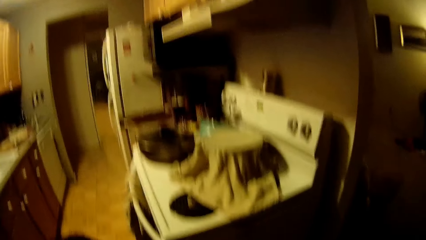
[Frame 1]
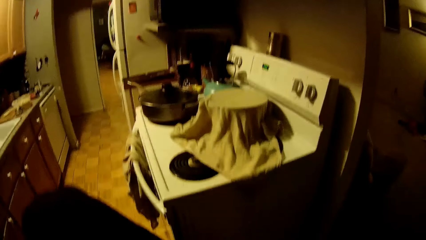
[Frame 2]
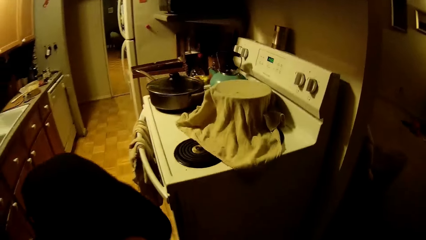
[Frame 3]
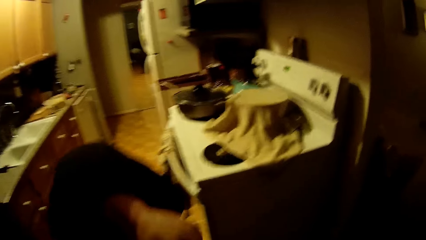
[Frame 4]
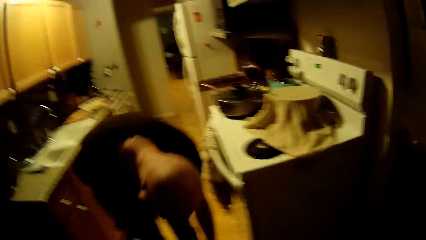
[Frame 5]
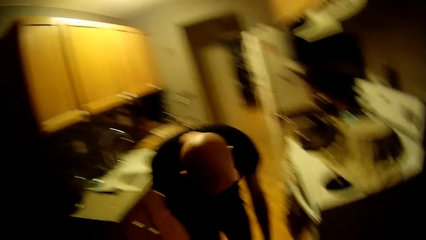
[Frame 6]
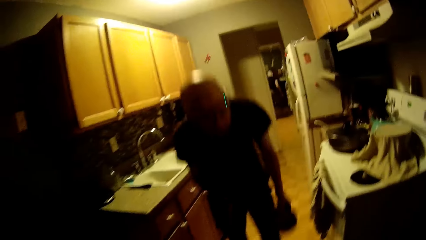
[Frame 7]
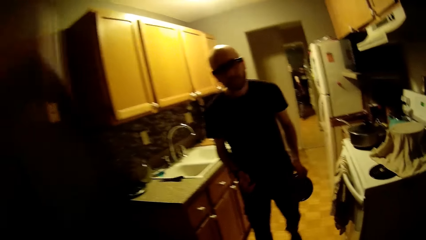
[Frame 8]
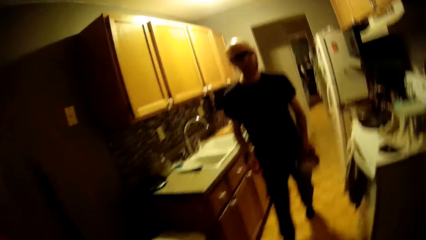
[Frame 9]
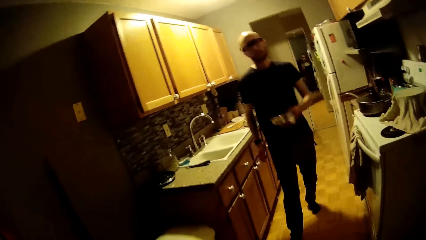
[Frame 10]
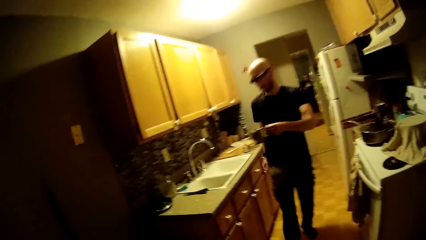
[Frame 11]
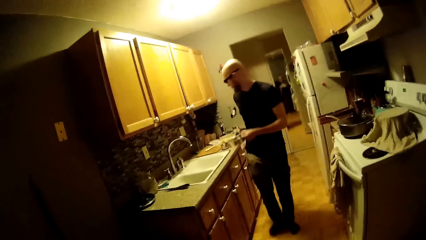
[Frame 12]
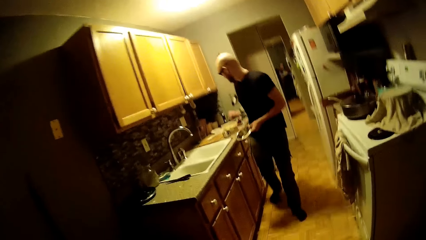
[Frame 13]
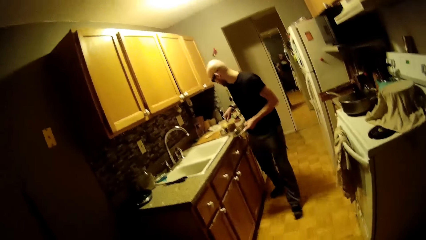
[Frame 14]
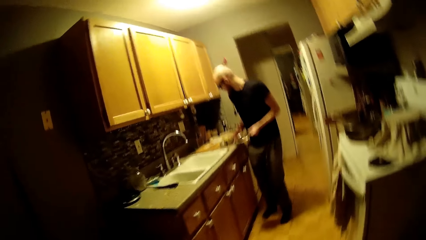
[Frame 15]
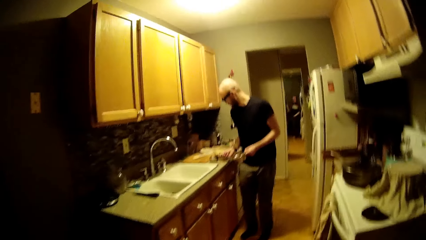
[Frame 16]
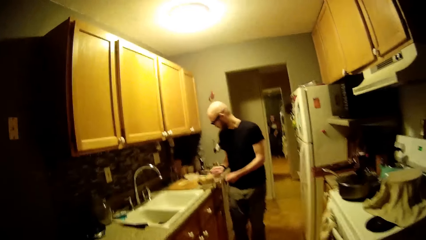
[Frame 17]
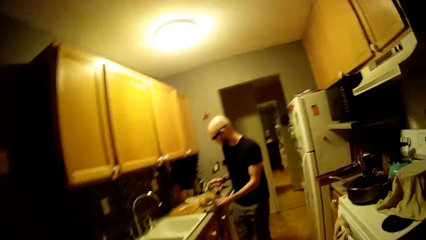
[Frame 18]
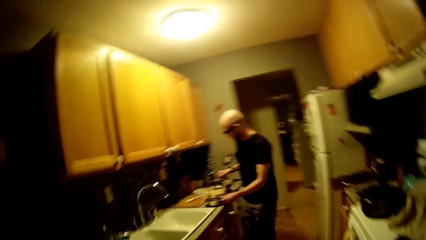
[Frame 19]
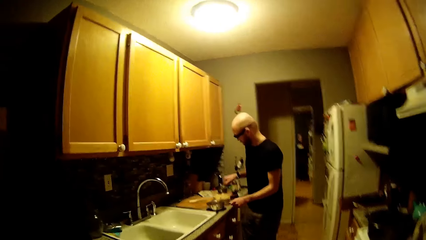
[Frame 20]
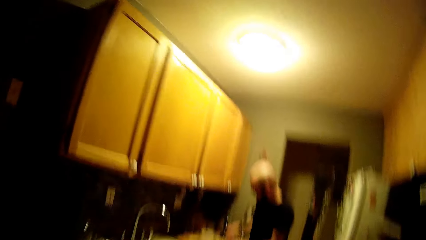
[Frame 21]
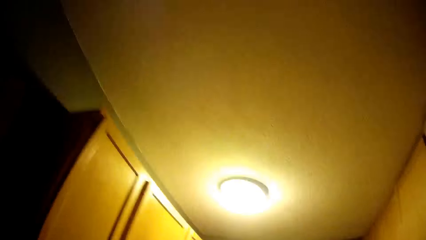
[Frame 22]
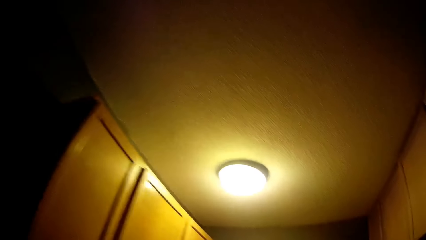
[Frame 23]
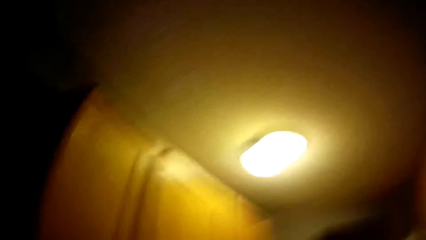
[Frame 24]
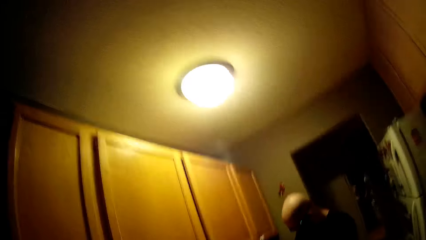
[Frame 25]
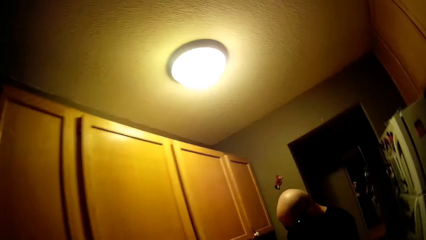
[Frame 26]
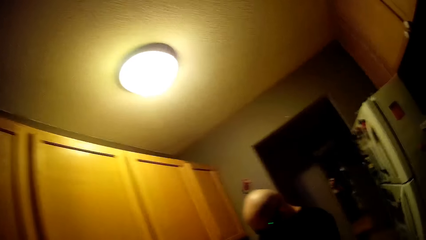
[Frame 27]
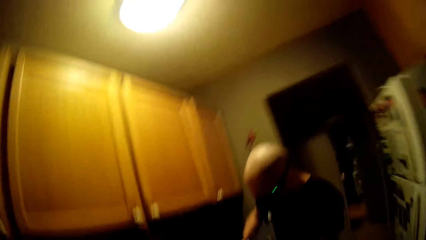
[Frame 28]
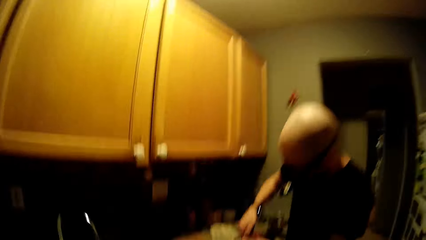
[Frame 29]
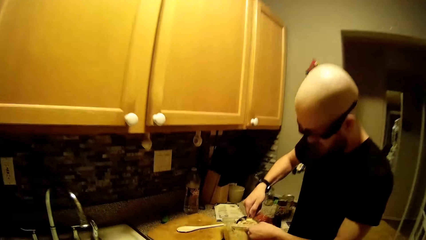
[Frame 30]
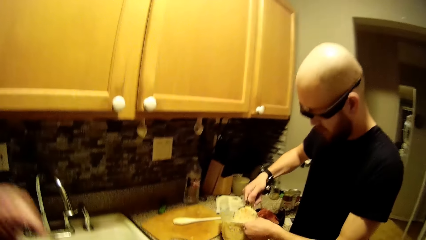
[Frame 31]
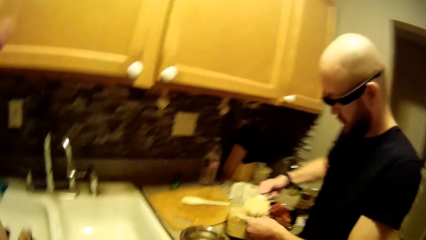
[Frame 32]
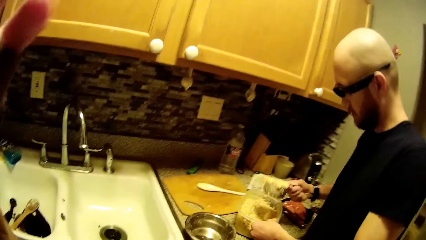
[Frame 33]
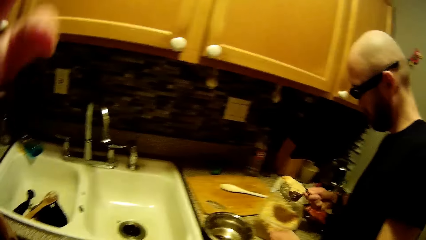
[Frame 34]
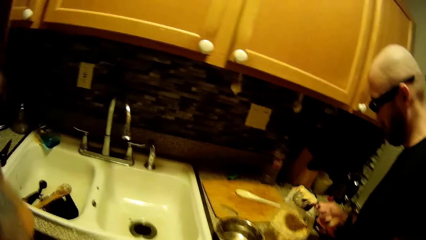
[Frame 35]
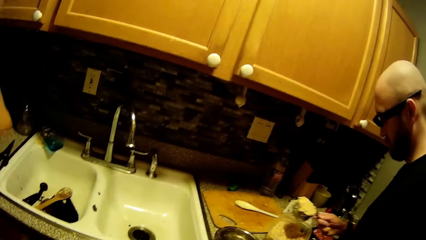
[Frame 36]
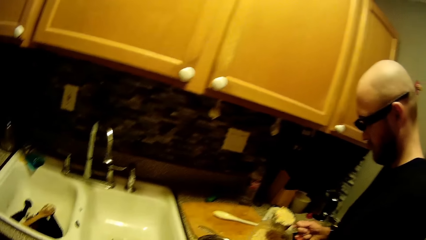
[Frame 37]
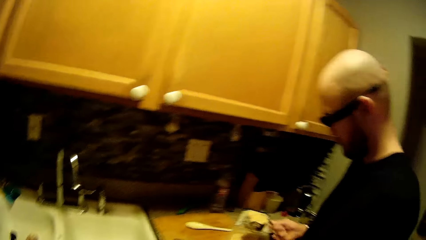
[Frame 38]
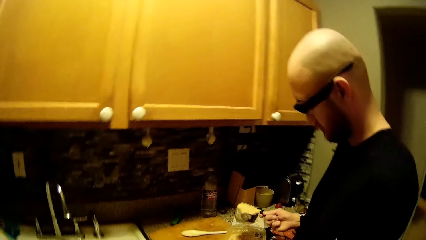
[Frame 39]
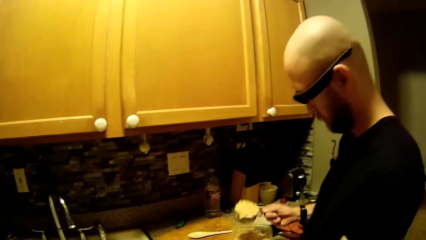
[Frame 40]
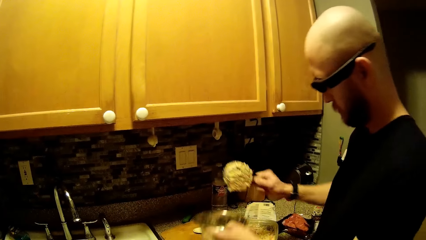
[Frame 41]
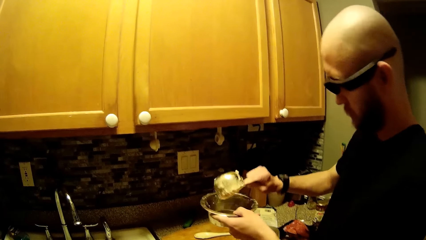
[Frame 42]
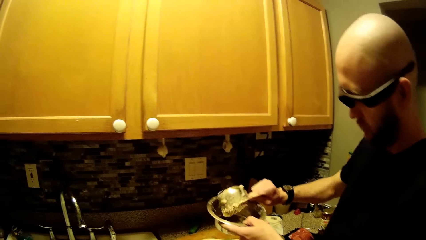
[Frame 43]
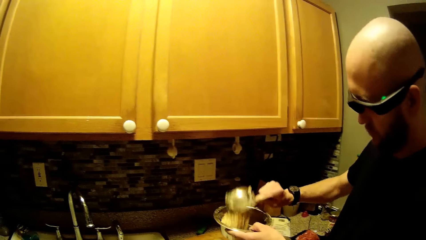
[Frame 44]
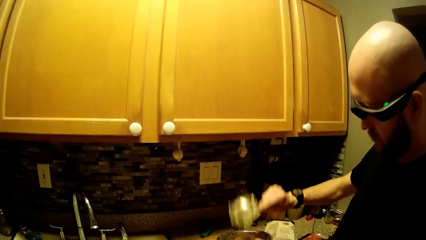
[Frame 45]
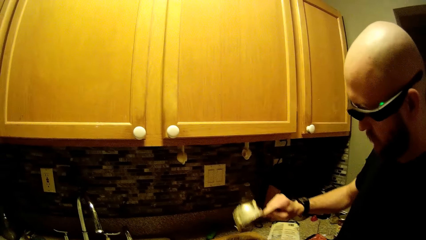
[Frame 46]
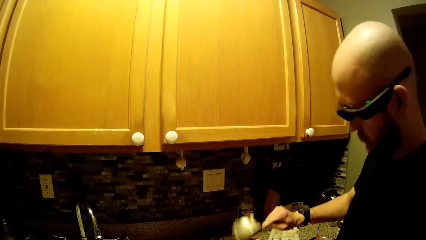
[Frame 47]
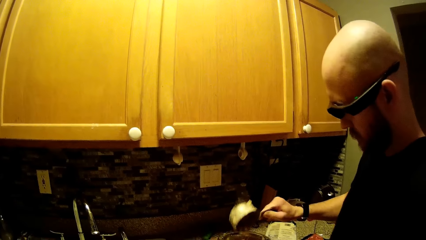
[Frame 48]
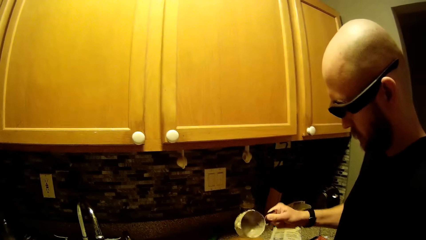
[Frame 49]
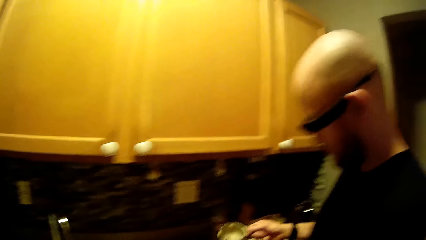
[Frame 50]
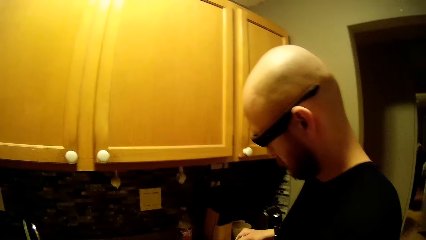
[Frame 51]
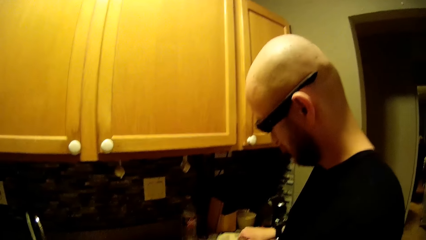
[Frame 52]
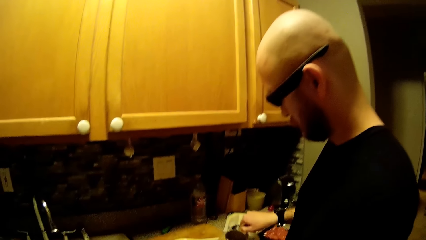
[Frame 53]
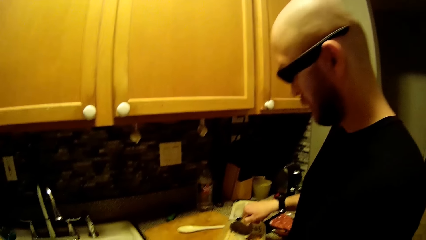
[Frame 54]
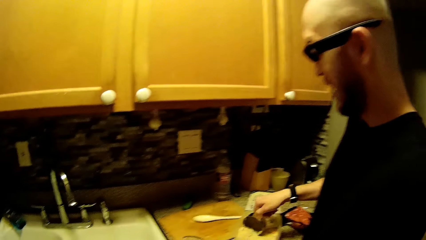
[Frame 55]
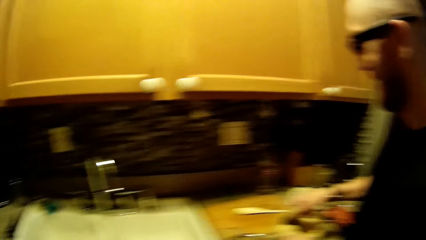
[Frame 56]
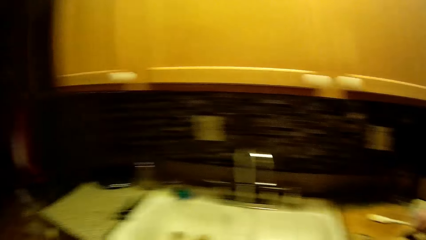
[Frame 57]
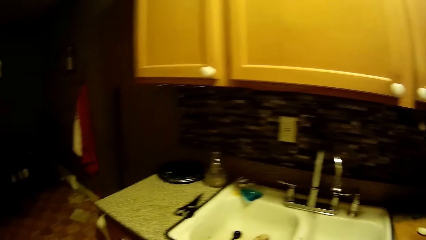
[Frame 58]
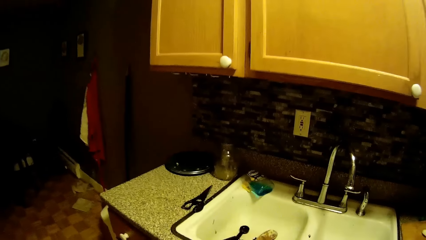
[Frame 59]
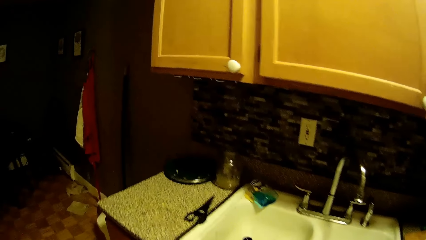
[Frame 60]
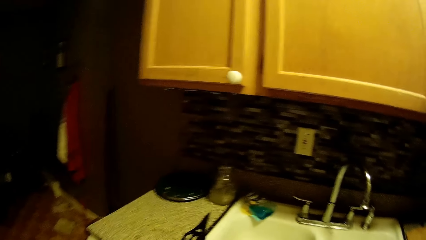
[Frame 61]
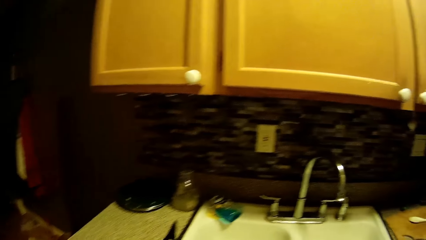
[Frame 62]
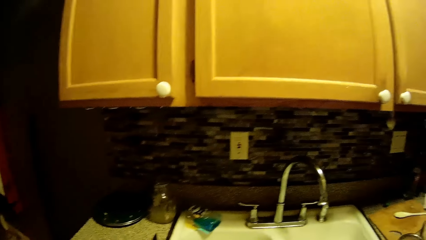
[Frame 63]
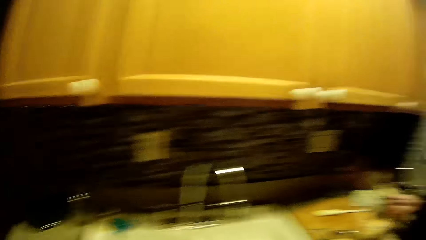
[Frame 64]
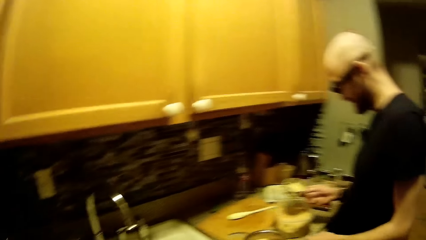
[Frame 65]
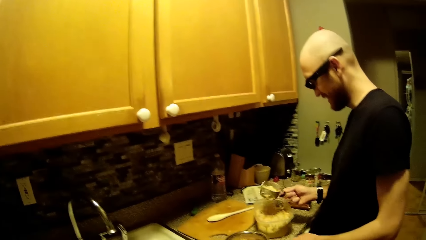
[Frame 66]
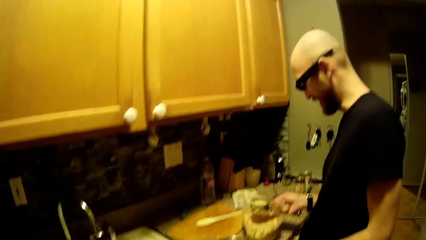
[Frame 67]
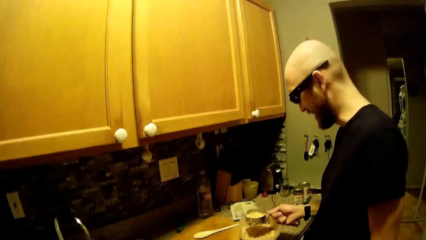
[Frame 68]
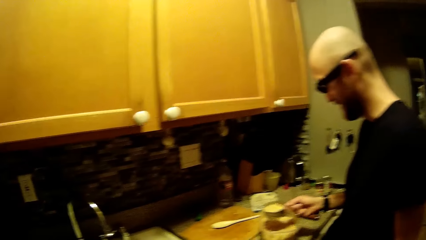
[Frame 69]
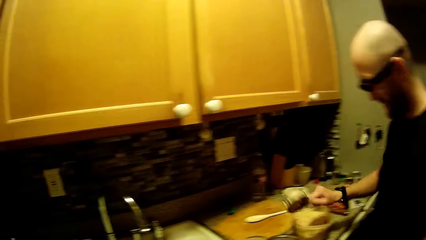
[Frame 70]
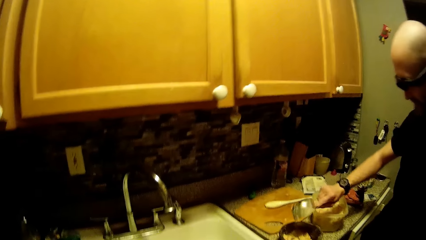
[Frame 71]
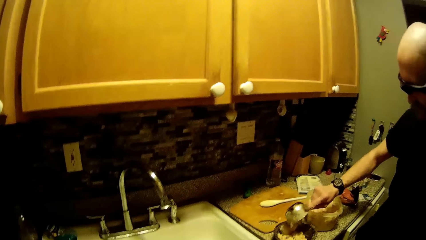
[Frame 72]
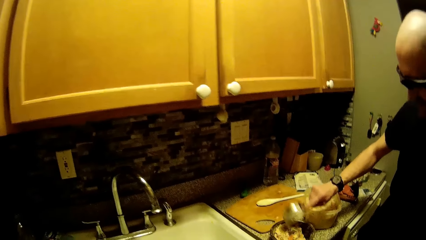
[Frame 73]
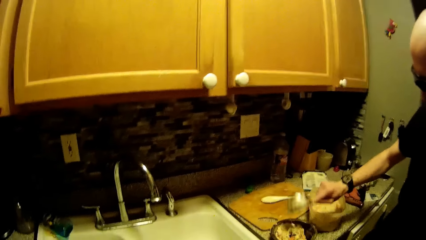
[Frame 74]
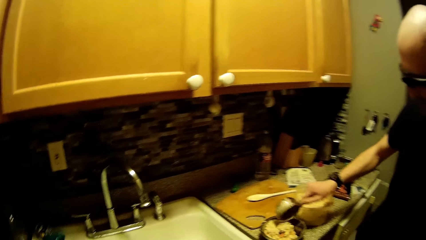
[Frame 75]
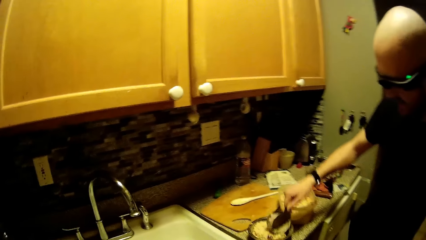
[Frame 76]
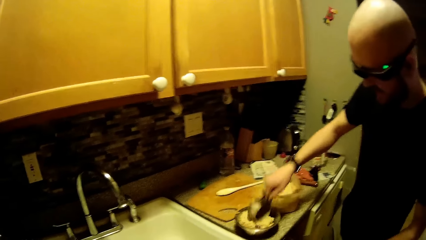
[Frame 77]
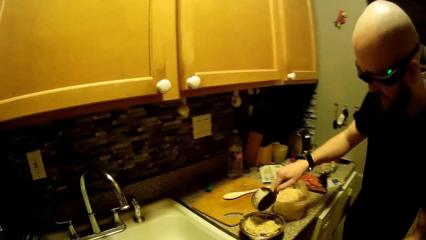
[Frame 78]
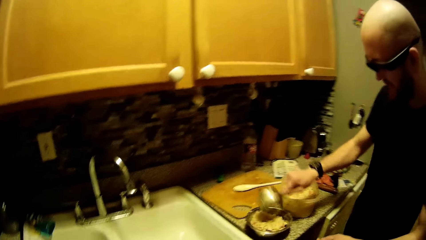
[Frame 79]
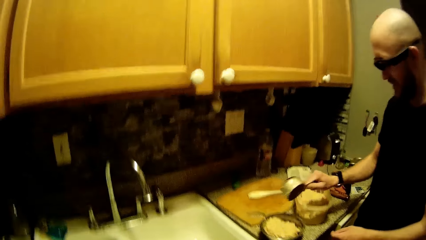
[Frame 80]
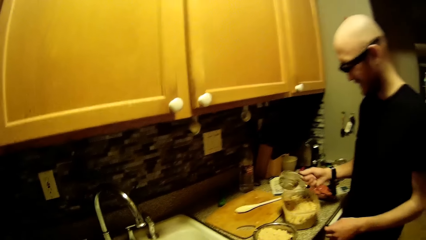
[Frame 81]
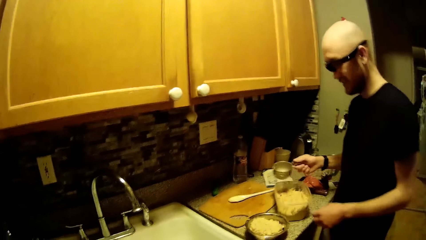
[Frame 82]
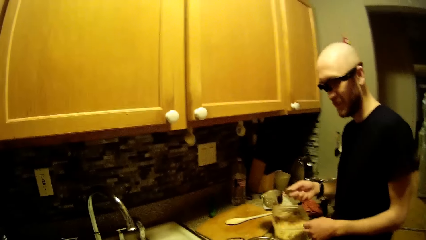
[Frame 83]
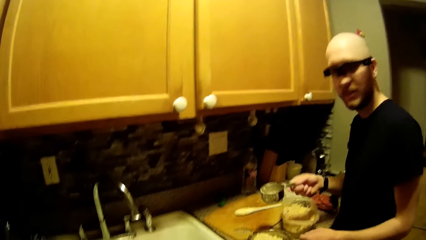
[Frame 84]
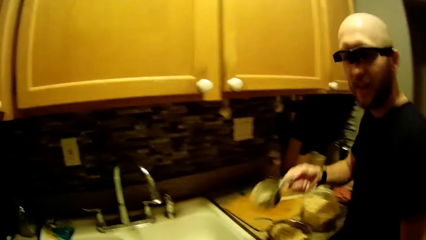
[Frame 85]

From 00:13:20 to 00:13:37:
The camera wearer raises her right hand. The man picks up a dog bowl from the kitchen floor with his left hand. The man picks up a spoon from the counter with his right hand. The man drops the dog bowl on the counter with his left hand. The man scoops out the mixture from the plastic bowl with the spoon in his right hand. The camera wearer raises her left hand. The man lifts the dog bowl from the counter with his left hand. The man pours the mixture into the dog bowl with his right hand. The camera wearer speaks to the man. The man scoops out the mixture from the plastic bowl with the spoon in his right hand. The man pours the mixture into the dog bowl with his right hand. The man speaks to the camera wearer.
